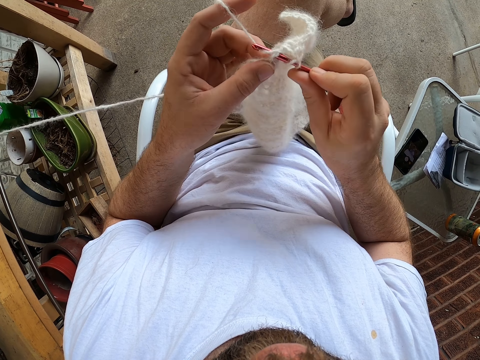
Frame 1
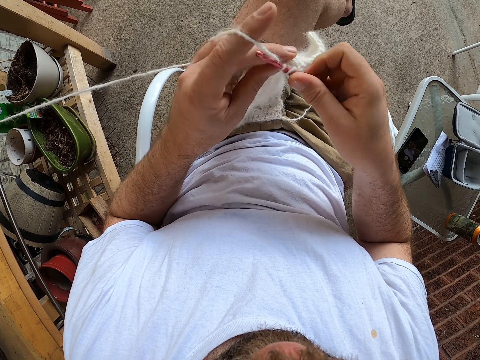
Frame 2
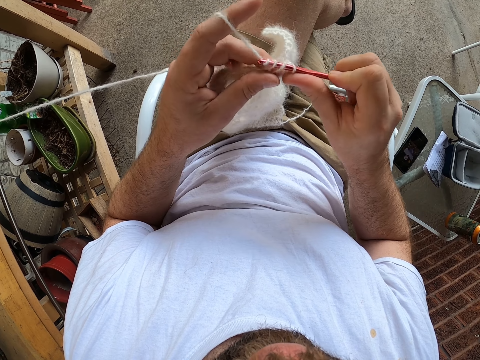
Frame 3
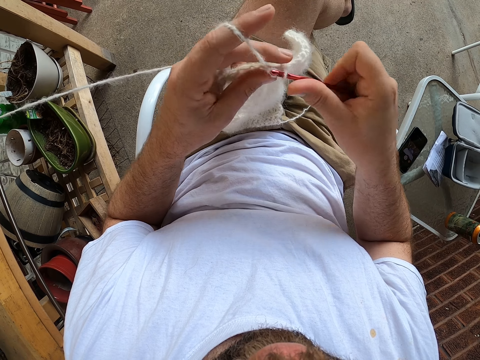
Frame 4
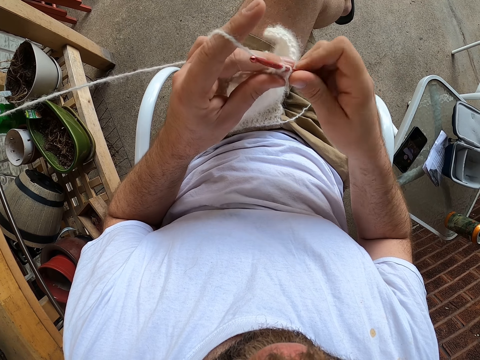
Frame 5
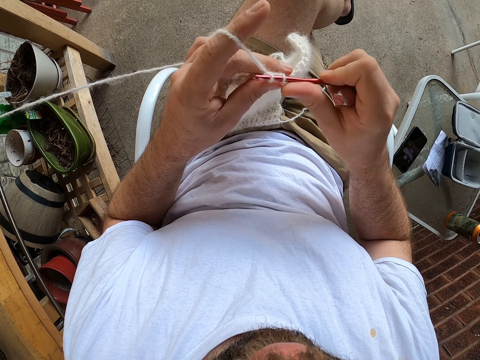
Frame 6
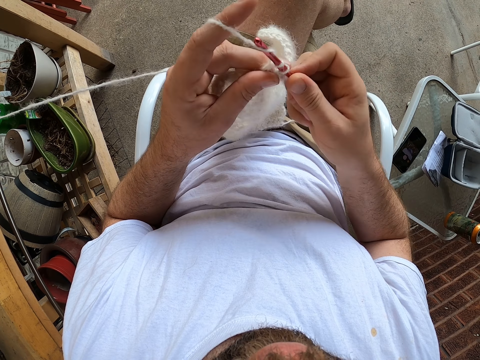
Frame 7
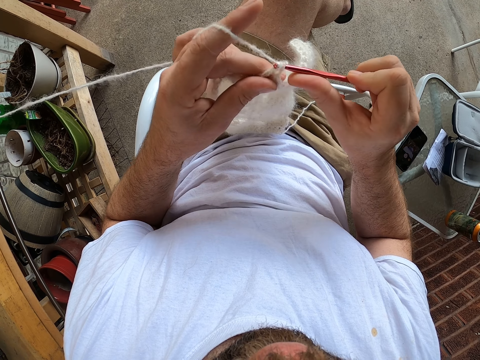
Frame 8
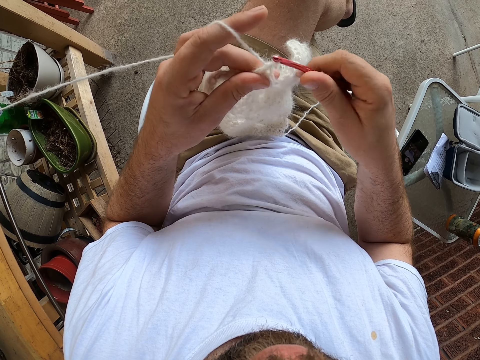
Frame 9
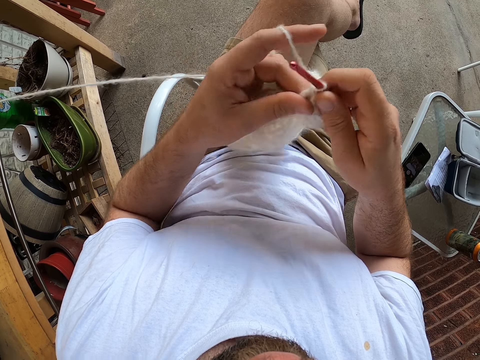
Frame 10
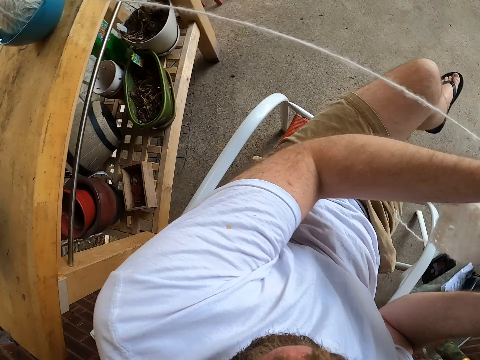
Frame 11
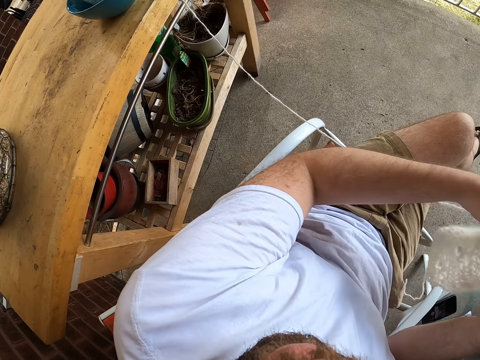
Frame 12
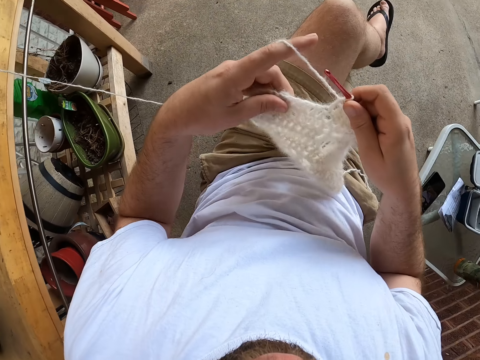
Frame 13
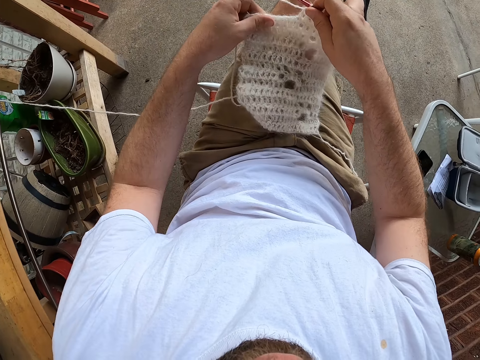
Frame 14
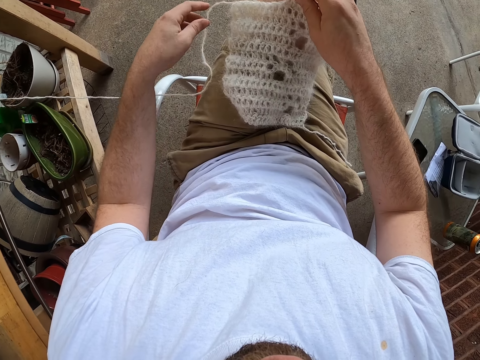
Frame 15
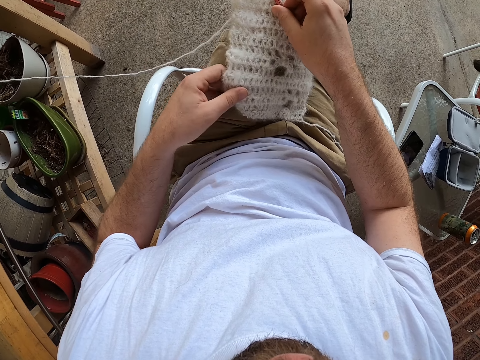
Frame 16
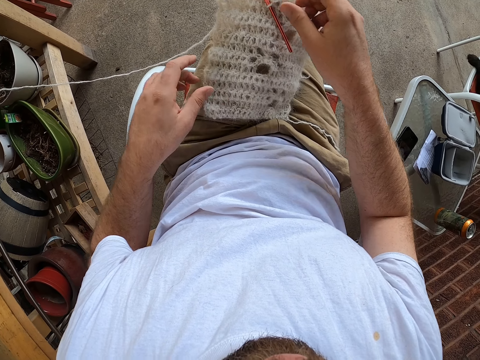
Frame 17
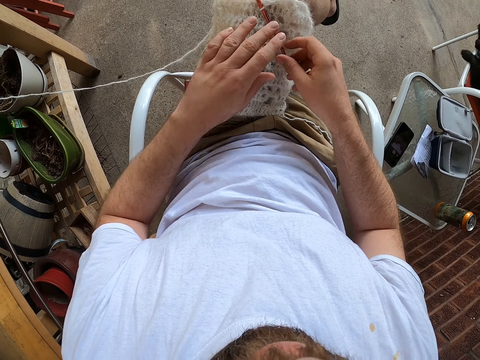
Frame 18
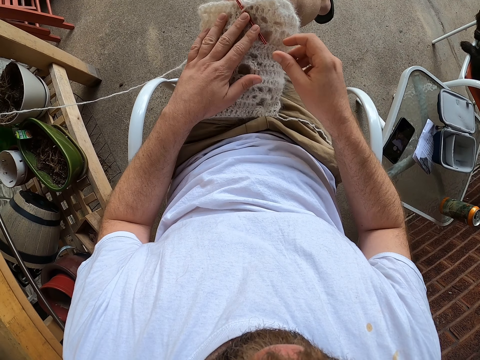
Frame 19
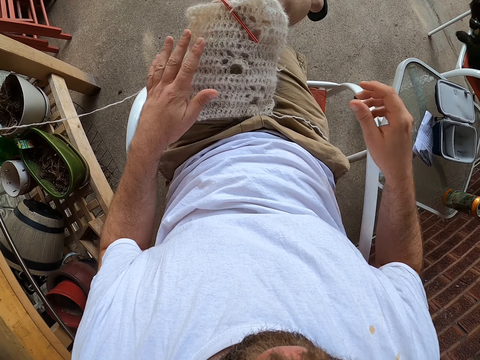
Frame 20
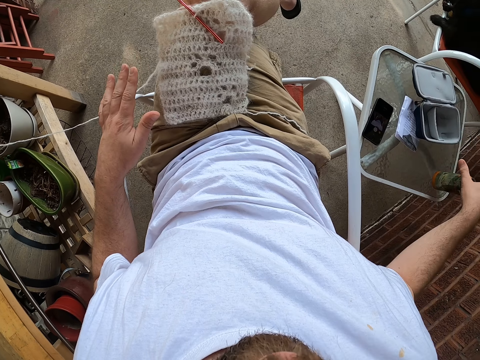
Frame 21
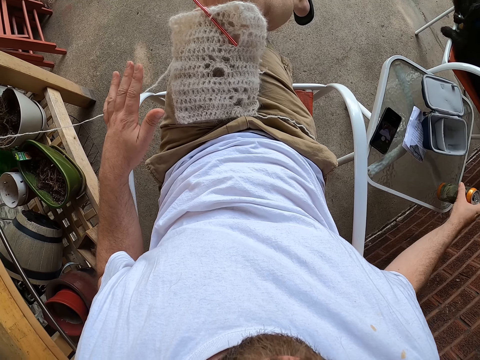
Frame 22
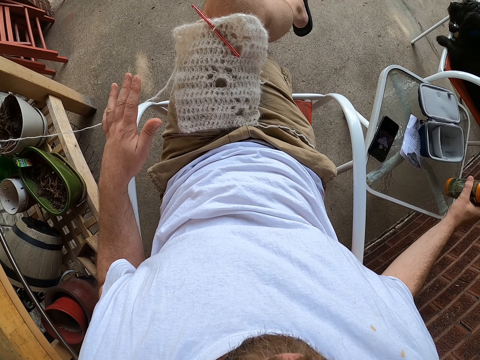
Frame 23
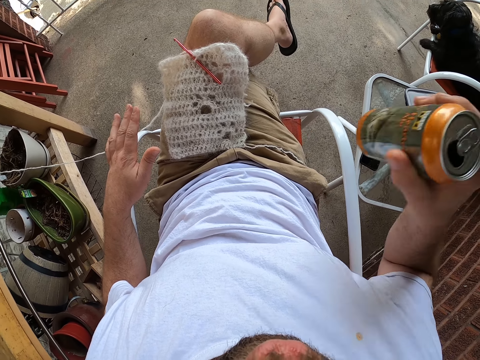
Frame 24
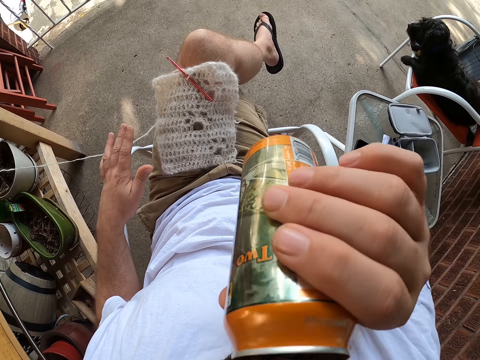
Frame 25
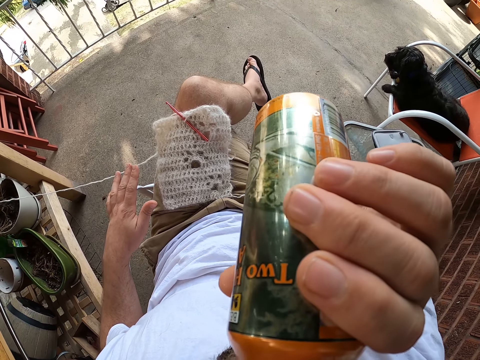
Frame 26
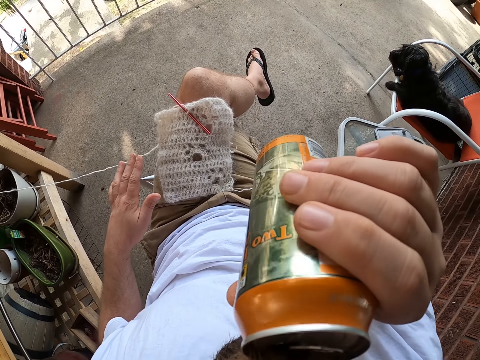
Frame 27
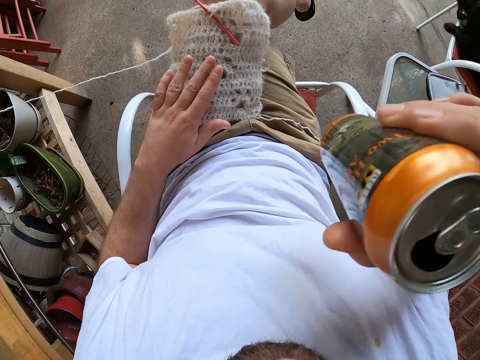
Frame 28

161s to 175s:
The camera wearer adjusts the thread. He pulls the yarn from a ball of yarn in a bowl with his left hand. He adjusts the fabric. He places the scarf onto his left thigh. He picks up a can from a table with his left hand. He drinks from the can.

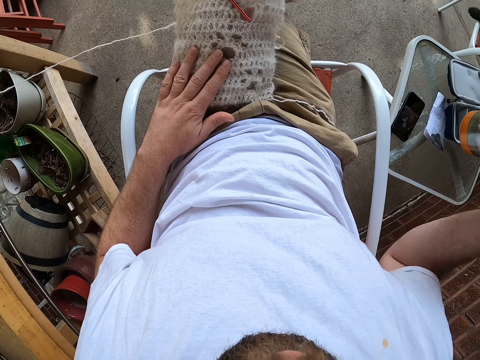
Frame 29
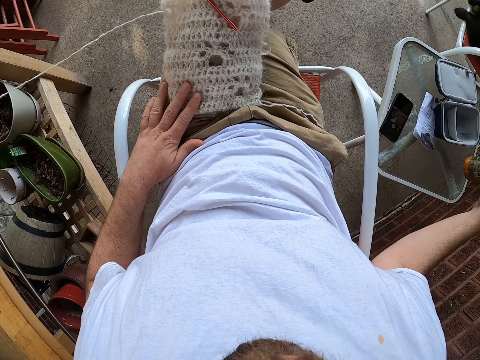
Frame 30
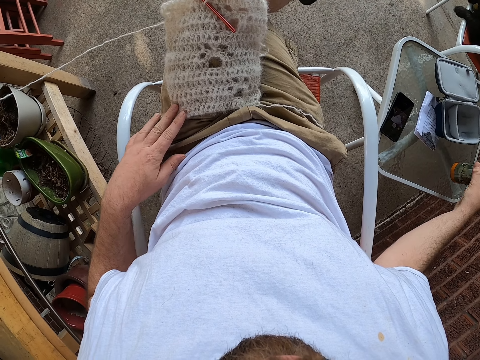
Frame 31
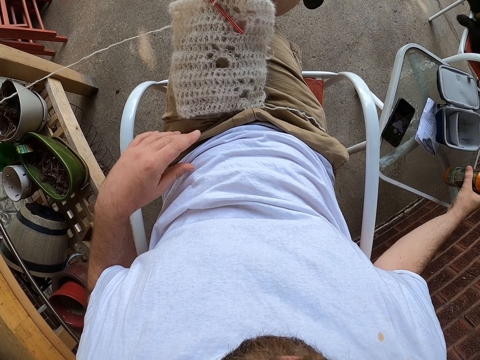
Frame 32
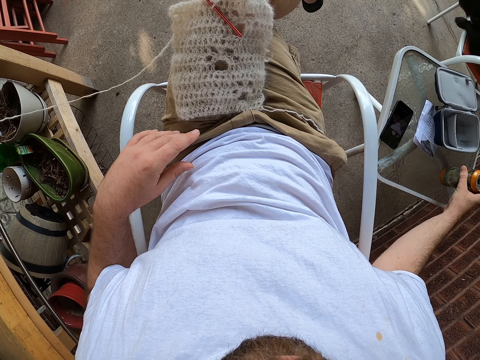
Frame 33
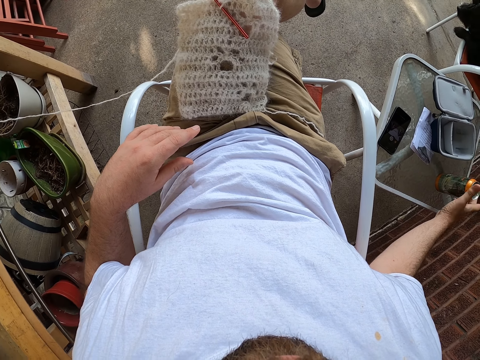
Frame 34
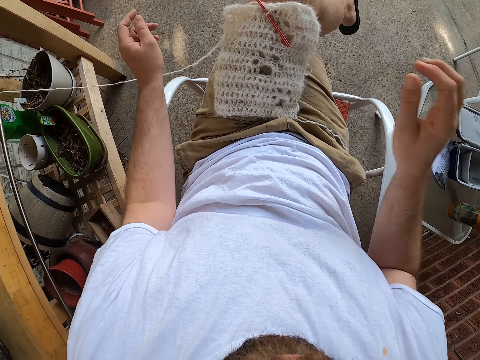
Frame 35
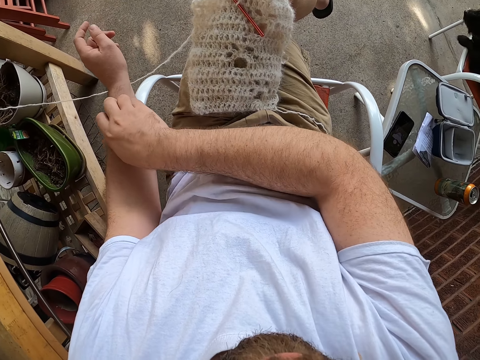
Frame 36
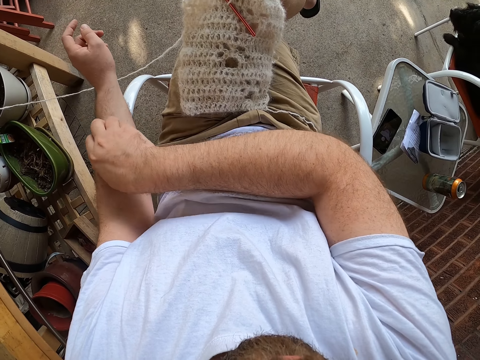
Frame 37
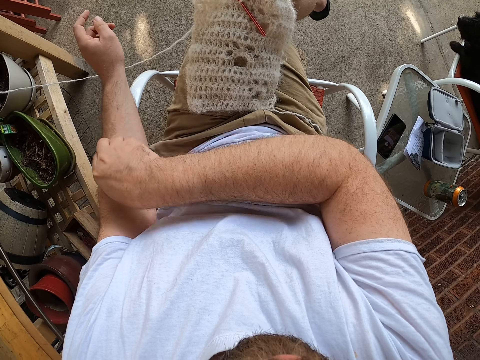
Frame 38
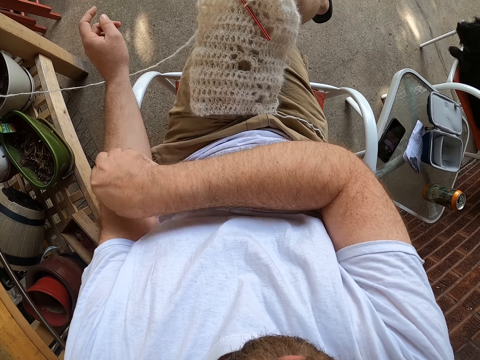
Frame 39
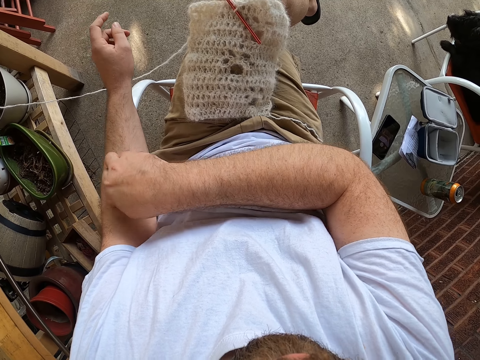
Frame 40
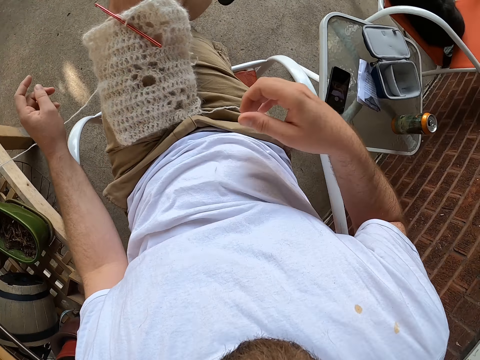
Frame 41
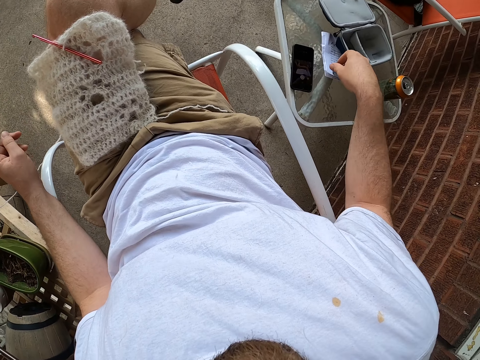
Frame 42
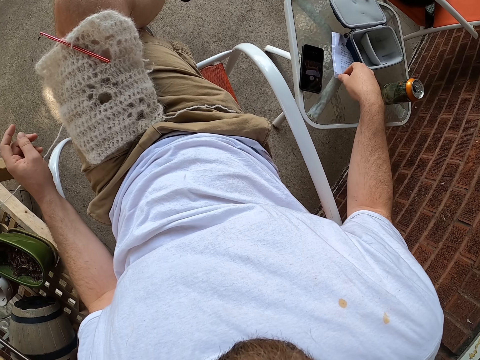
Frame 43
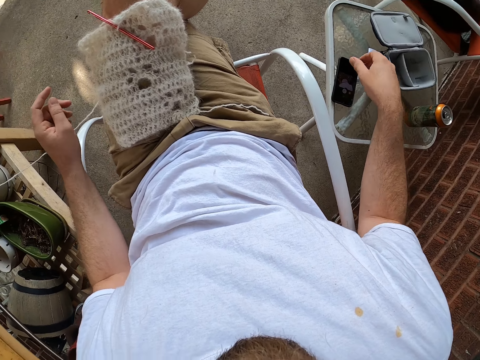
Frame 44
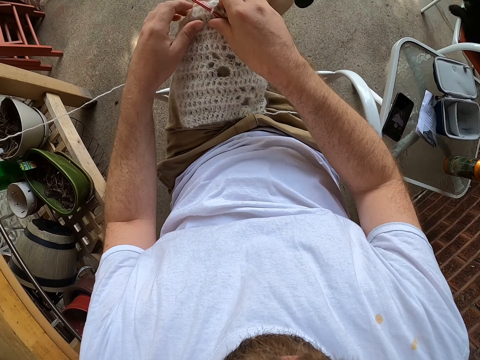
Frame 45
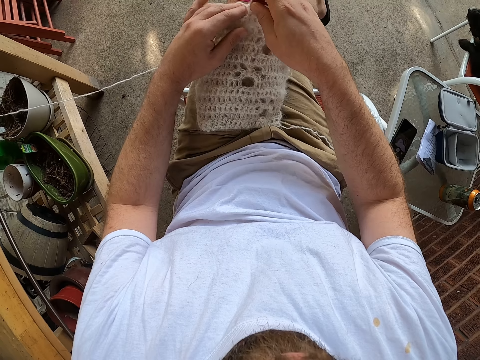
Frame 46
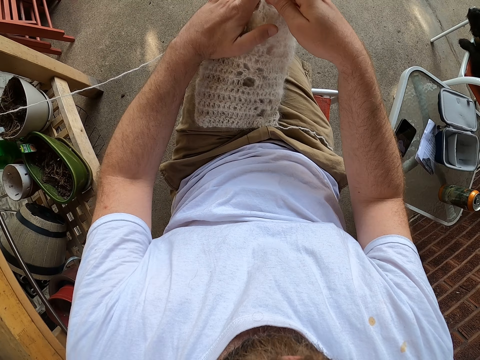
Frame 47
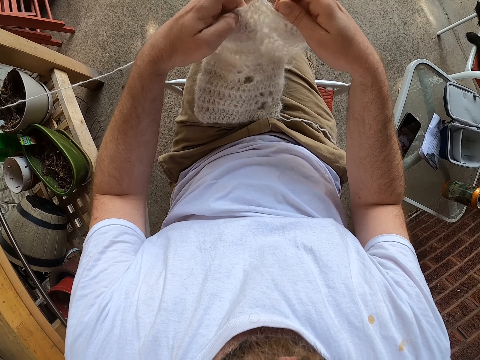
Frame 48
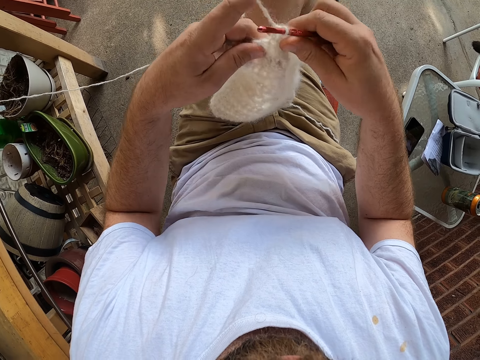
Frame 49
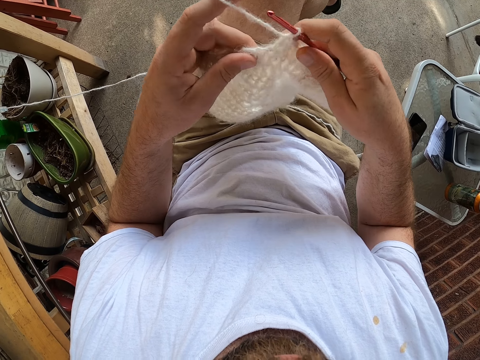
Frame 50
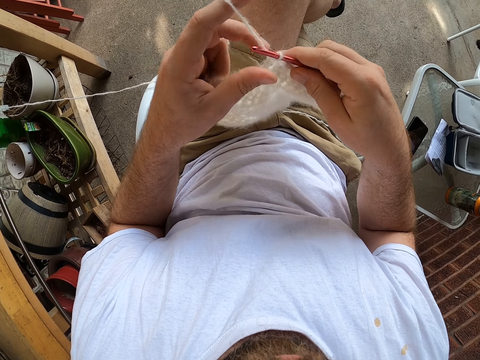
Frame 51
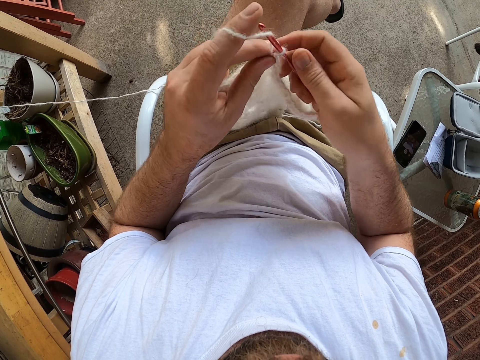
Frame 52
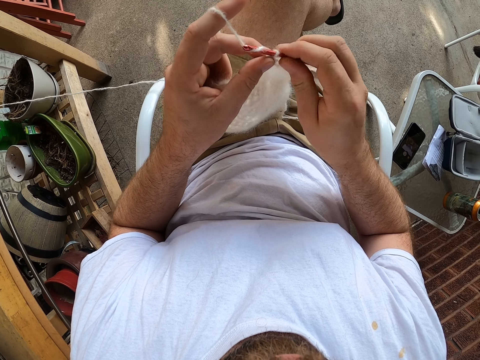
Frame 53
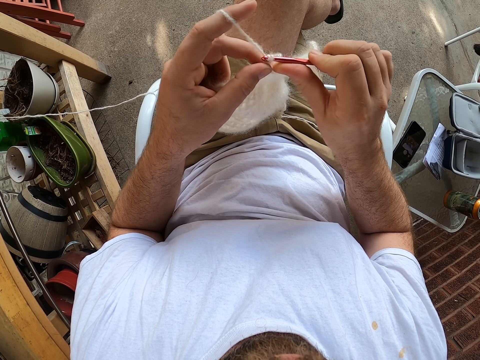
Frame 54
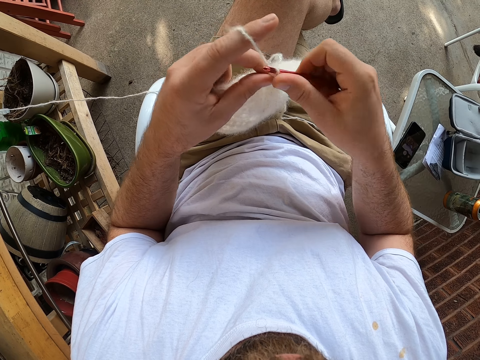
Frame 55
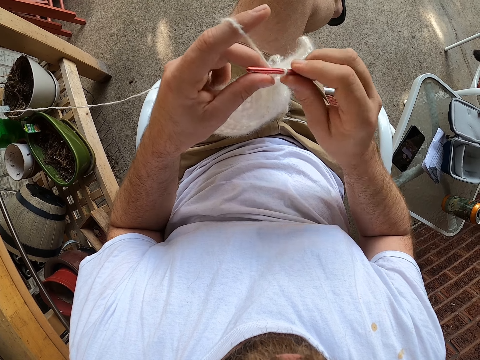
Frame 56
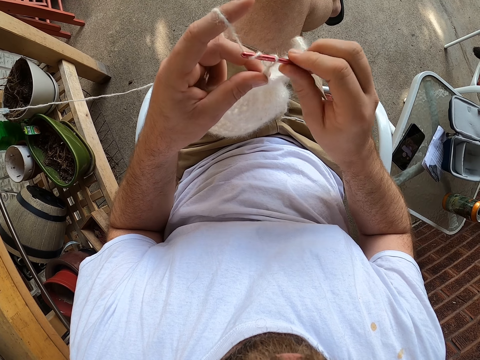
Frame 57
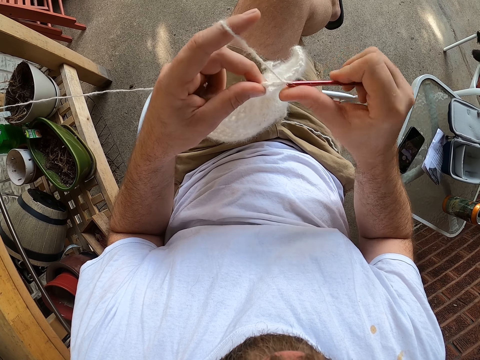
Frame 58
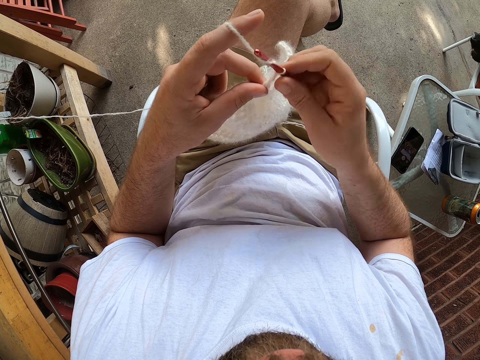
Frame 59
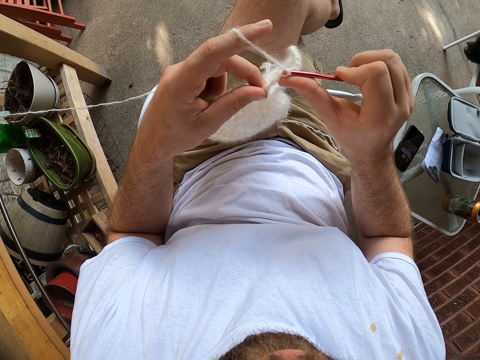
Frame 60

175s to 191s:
The camera wearer places the can onto the table. He scratches an itch on his left arm with his right hand. He holds a crochet hook with his right hand. He picks up the knitting pin with his right hand. He picks up the scarf with his left hand. He adjusts the fabric. He knits the fabric.
